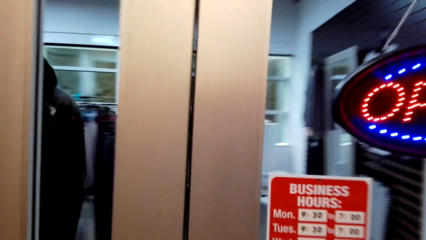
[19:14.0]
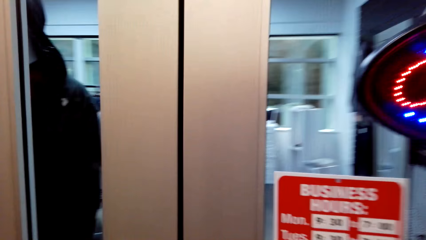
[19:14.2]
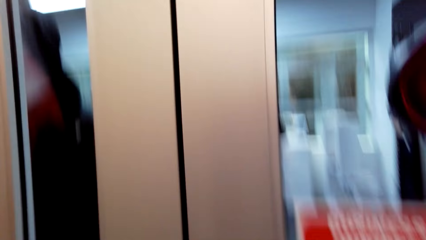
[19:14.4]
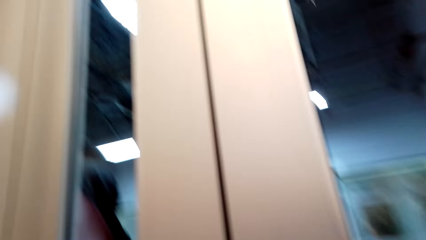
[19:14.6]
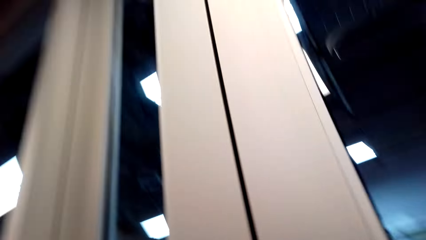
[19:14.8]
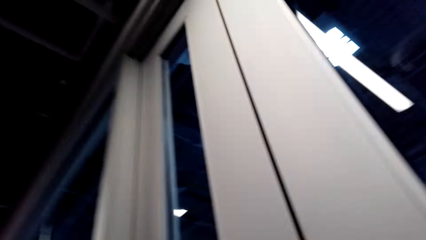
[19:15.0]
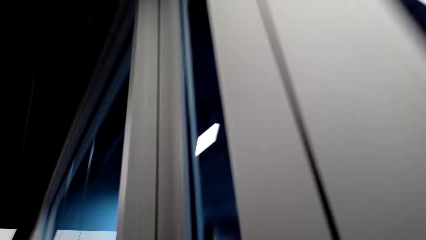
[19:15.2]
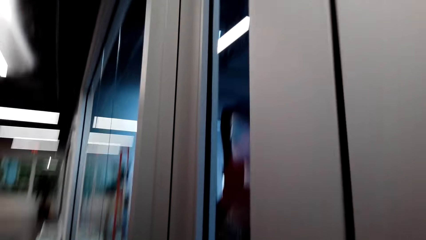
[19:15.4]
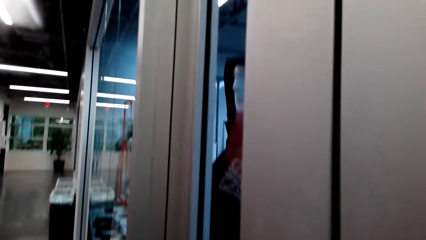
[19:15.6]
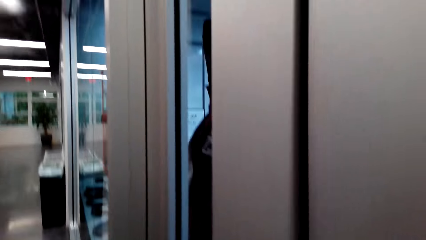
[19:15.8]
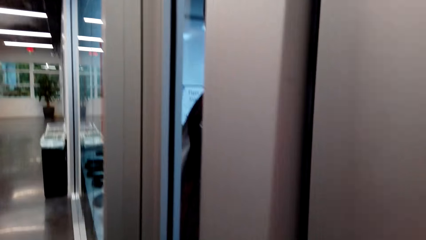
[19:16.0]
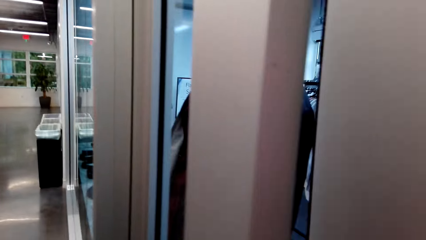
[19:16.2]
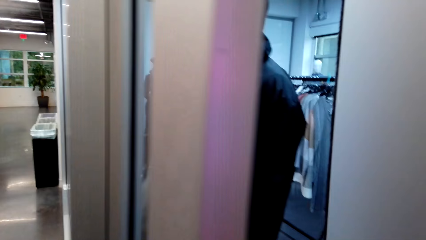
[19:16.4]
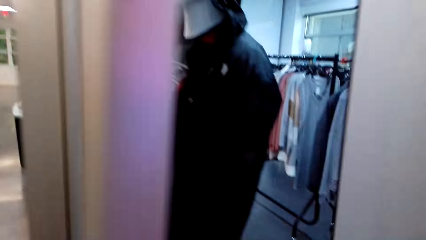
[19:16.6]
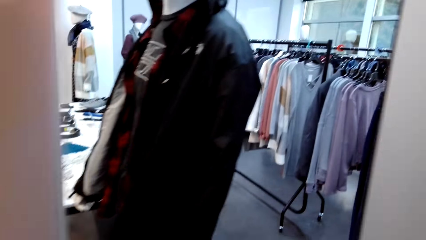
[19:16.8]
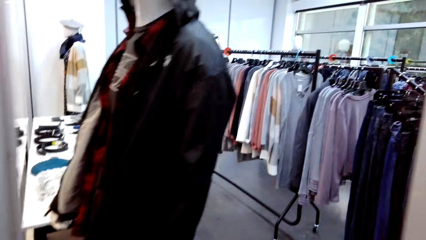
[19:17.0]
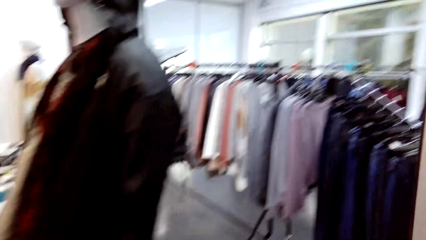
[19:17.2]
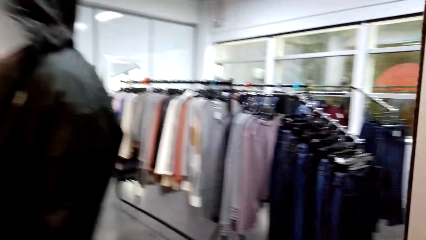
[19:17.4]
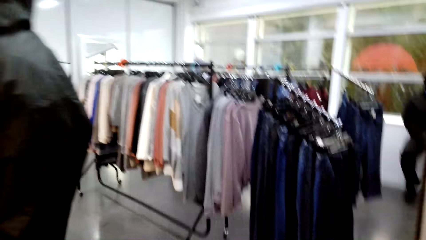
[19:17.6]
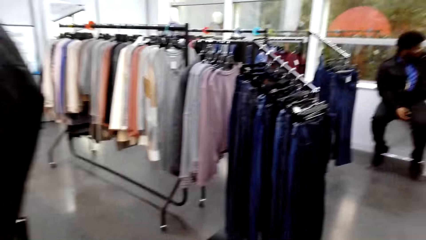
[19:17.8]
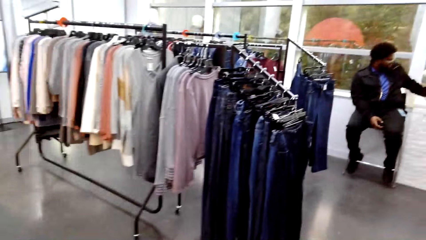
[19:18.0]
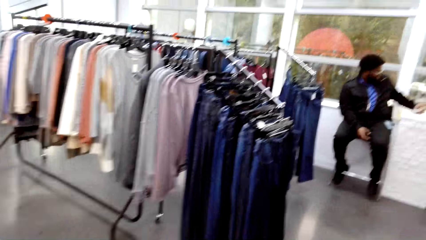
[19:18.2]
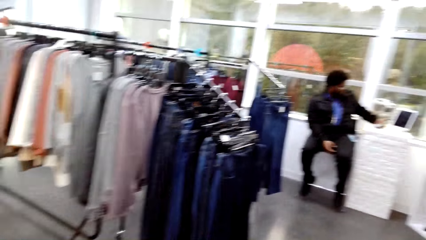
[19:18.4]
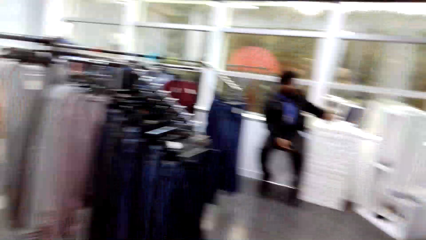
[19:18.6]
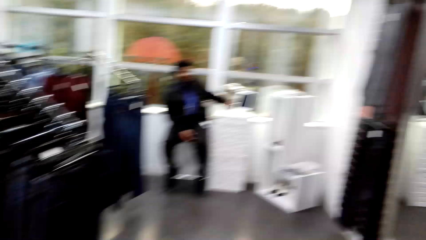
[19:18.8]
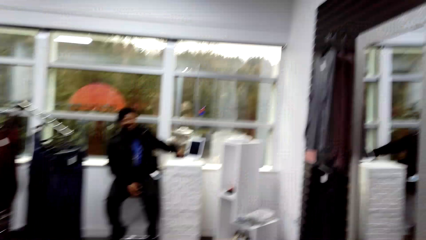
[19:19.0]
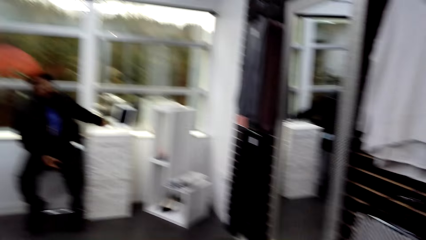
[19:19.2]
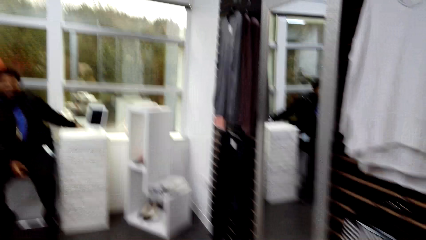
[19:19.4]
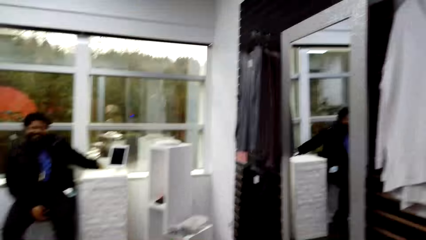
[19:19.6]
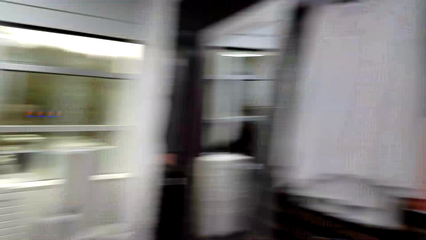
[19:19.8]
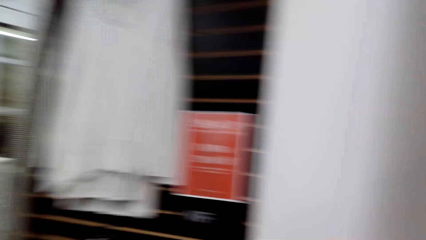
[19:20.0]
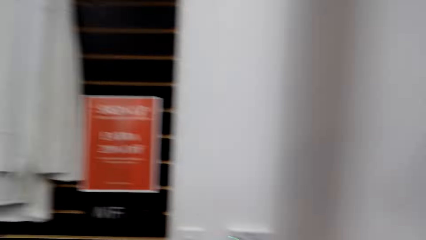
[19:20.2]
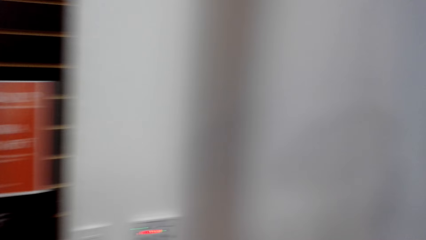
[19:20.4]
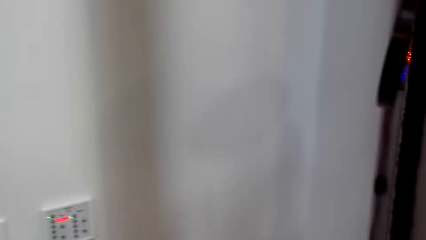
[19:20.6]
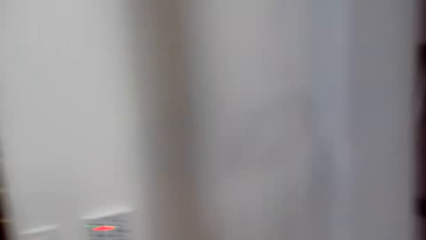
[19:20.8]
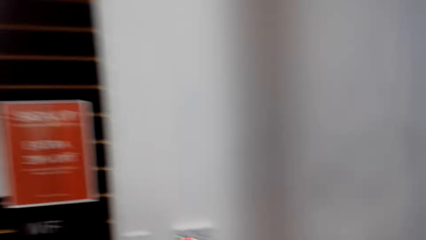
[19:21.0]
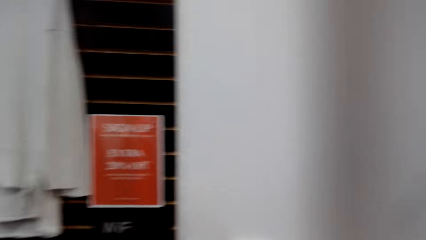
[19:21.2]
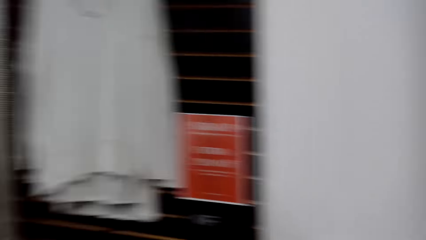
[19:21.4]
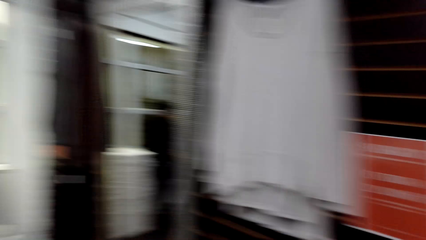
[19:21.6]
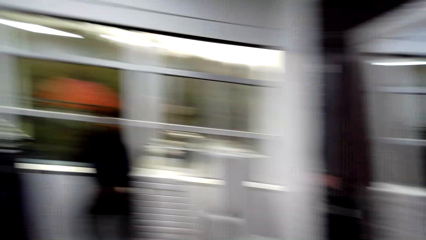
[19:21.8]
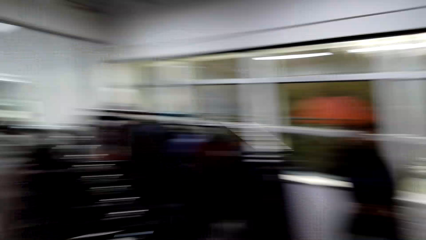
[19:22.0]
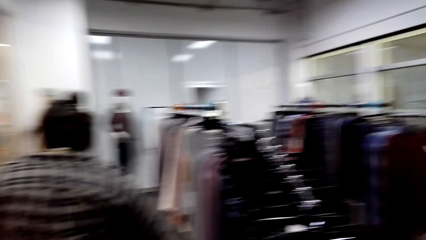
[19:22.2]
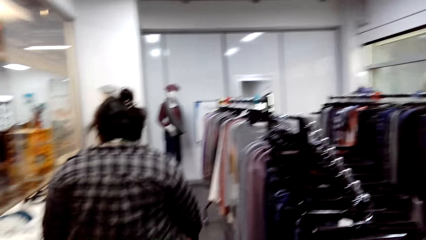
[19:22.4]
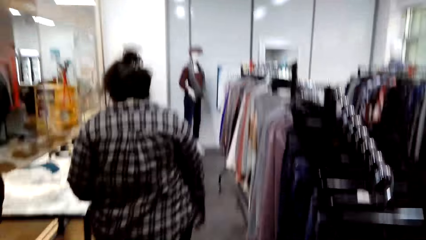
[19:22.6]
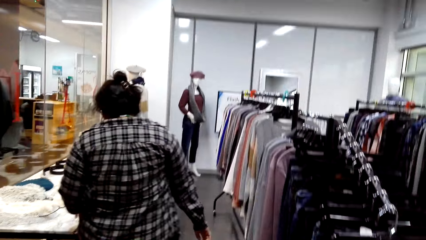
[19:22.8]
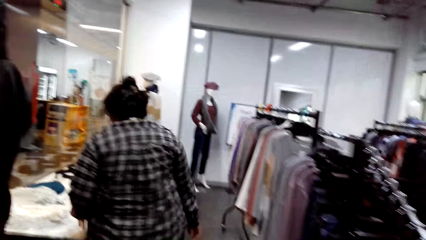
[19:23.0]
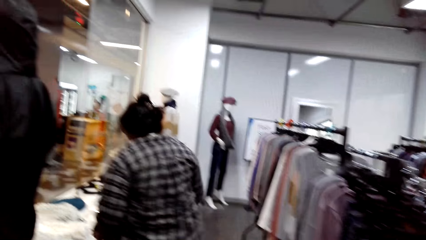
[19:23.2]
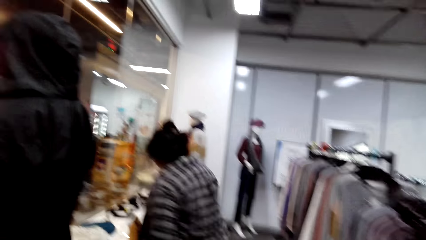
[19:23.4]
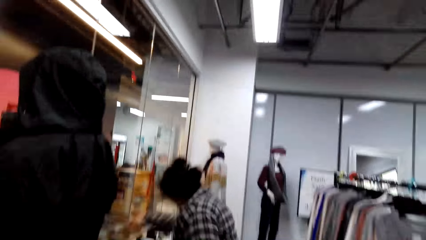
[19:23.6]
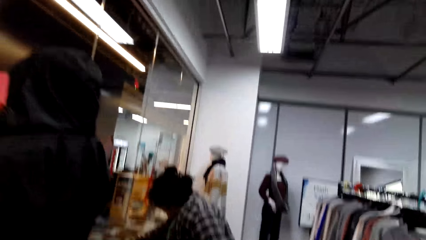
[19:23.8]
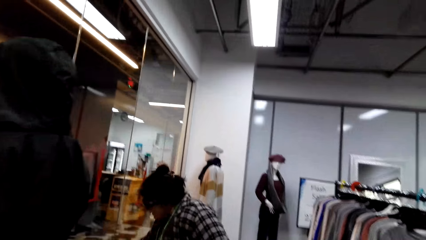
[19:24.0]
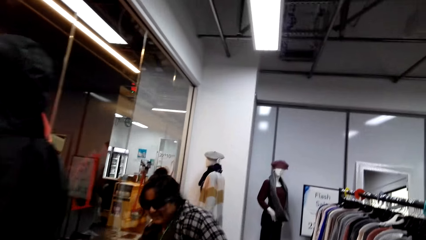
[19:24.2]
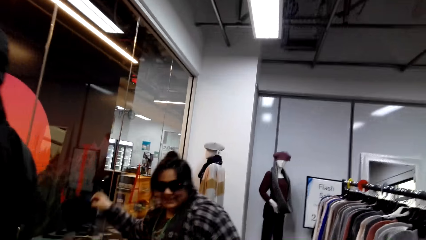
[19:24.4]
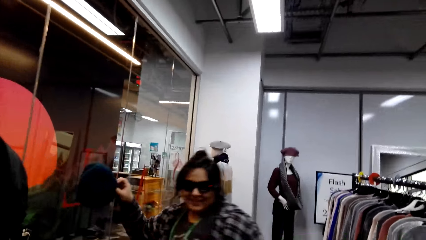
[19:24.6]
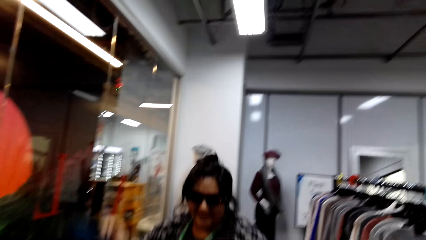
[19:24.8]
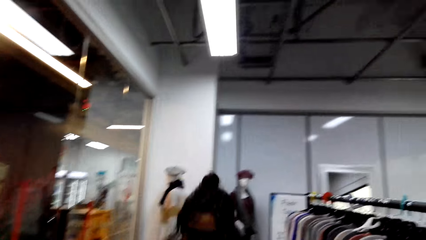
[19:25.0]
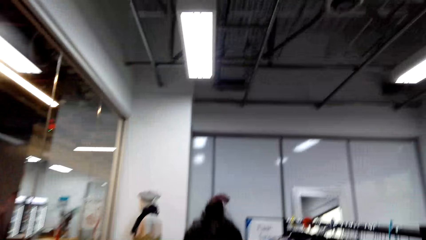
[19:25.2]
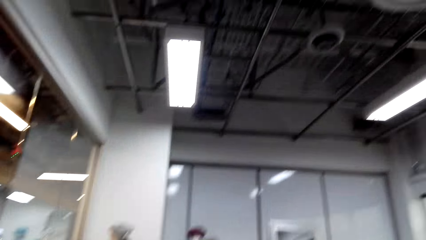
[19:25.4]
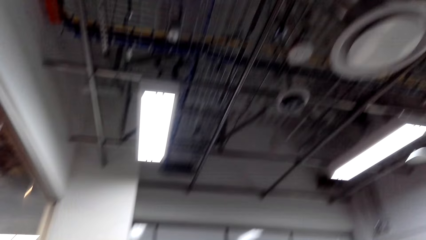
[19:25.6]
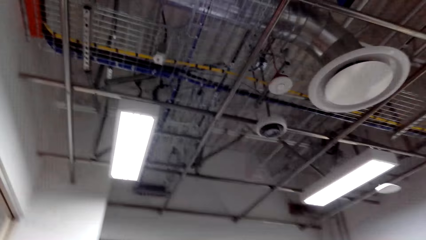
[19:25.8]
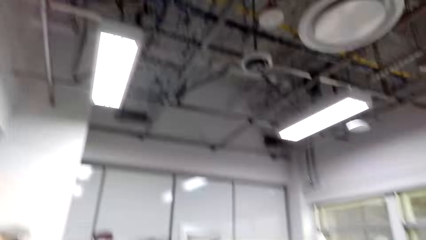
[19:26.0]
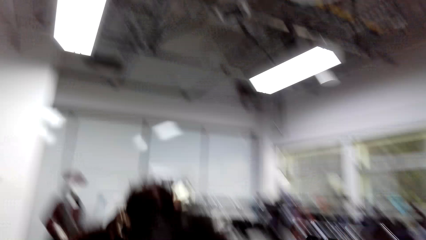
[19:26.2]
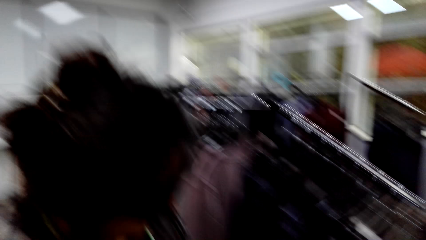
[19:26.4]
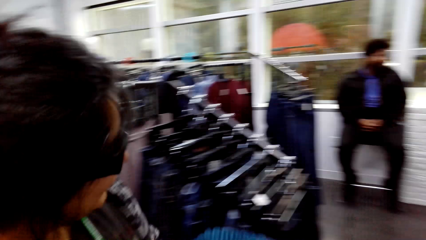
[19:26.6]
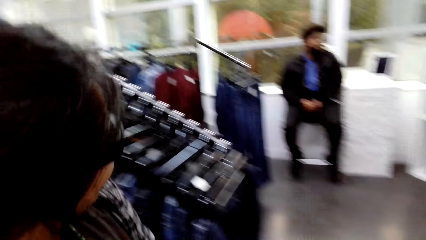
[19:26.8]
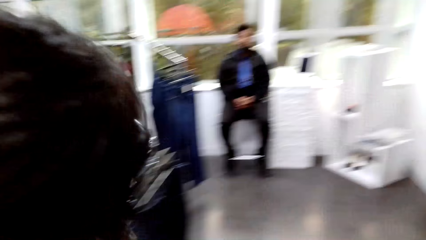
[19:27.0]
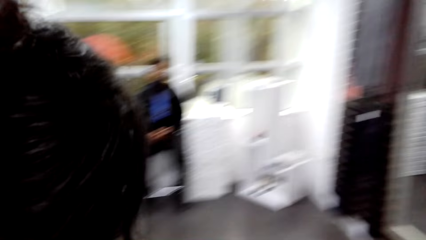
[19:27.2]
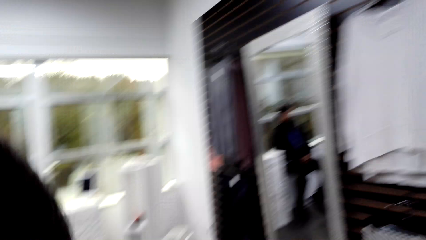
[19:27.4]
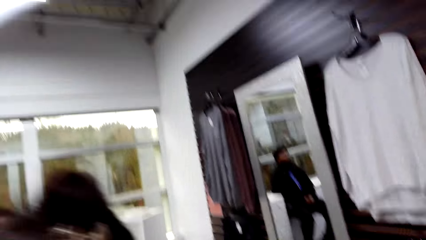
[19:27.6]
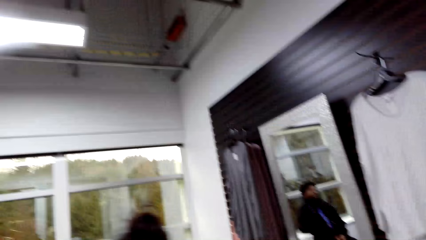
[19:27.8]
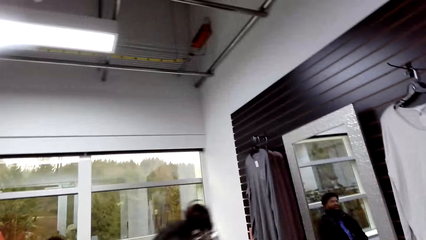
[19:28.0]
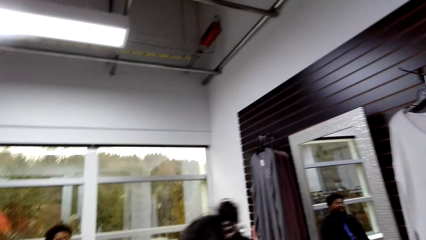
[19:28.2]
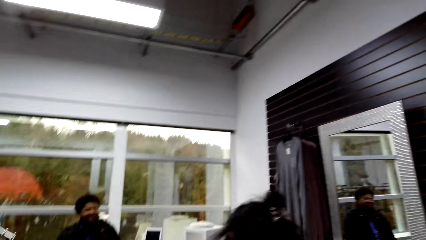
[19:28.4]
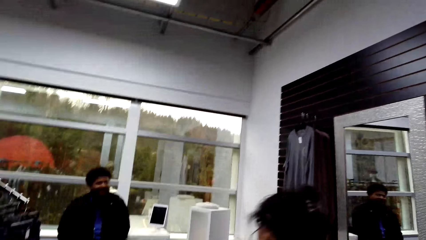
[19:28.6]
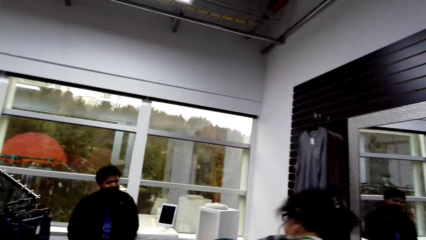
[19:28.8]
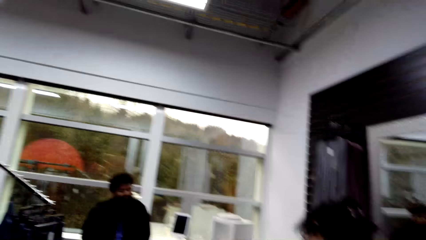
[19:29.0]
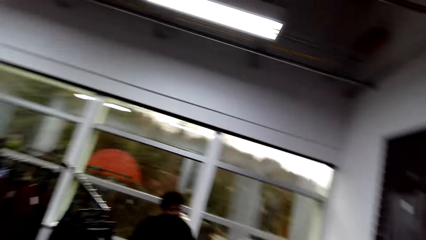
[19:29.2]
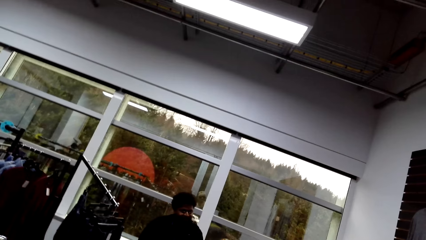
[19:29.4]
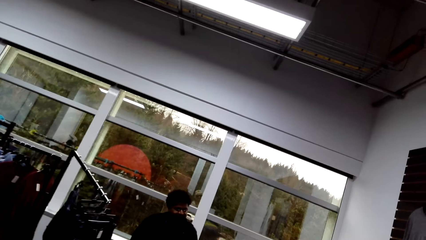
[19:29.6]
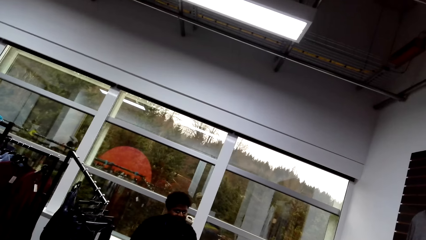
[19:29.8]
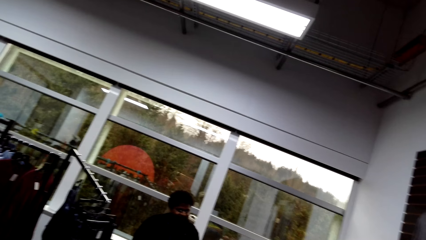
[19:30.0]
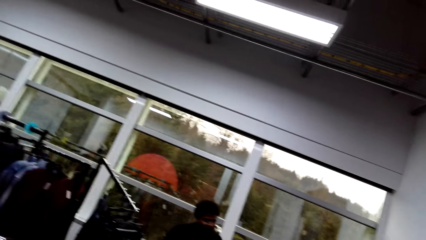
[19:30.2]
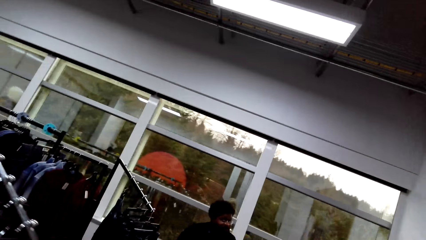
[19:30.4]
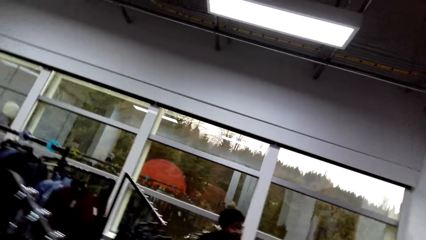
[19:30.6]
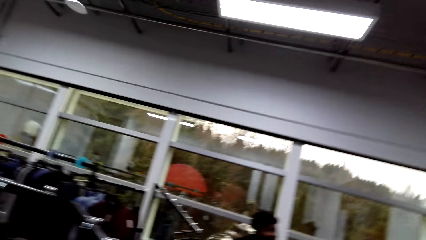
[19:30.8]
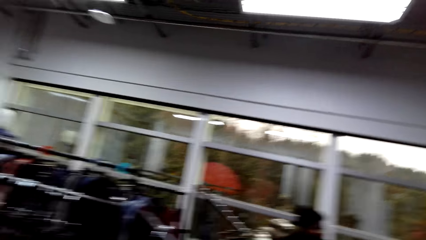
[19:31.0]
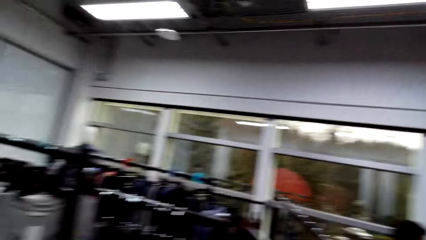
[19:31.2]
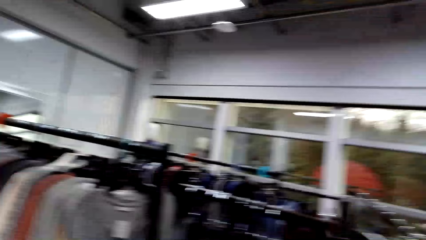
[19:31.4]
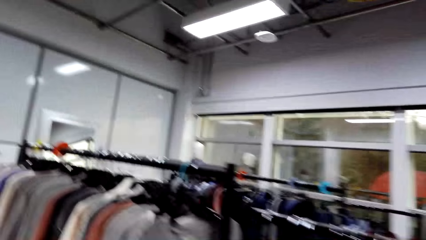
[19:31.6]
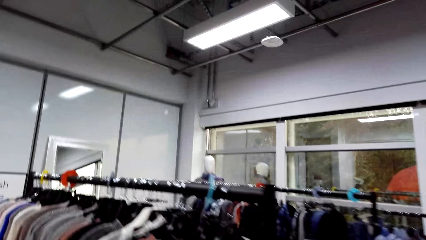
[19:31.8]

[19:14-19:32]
The camera wearer opens a door. They walk in a cloth shop. They look around. A person picks a hat on a display. The camera wearer looks around. The person walks in a supermarket. The person converses with another person.
